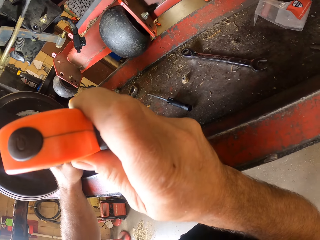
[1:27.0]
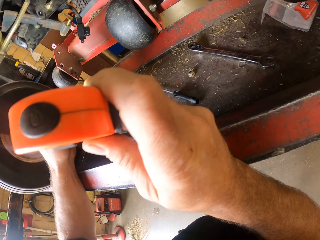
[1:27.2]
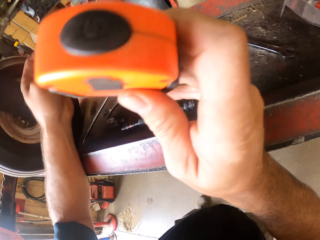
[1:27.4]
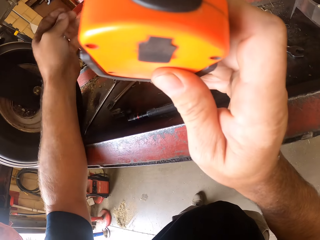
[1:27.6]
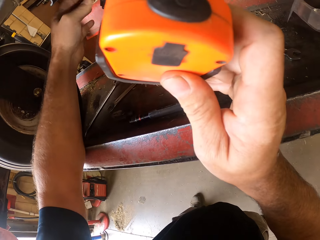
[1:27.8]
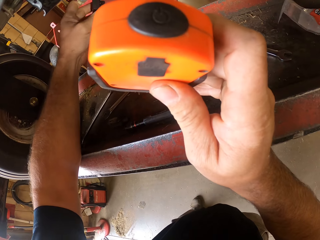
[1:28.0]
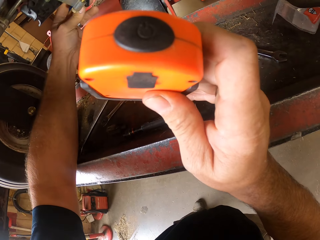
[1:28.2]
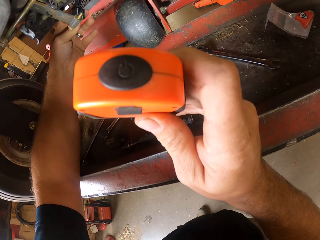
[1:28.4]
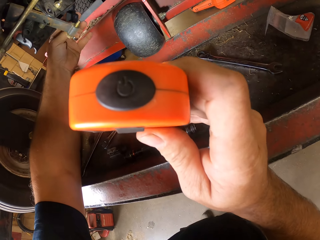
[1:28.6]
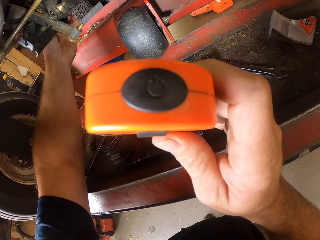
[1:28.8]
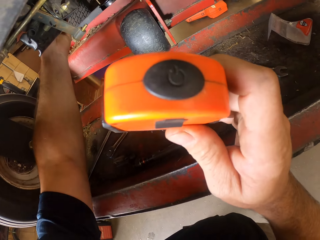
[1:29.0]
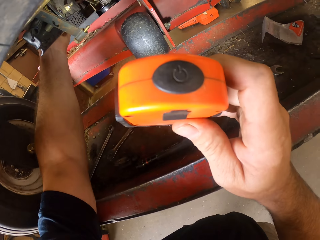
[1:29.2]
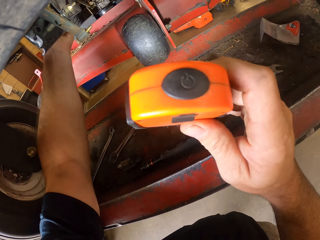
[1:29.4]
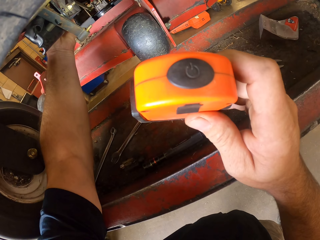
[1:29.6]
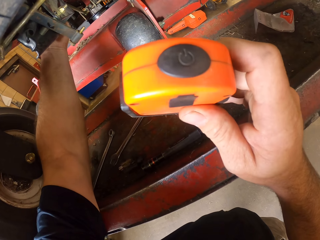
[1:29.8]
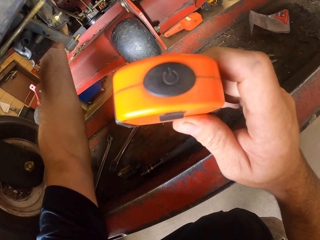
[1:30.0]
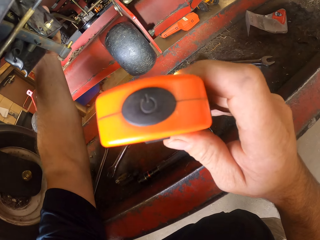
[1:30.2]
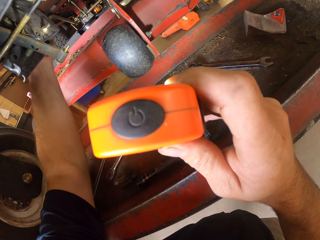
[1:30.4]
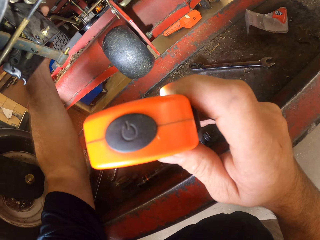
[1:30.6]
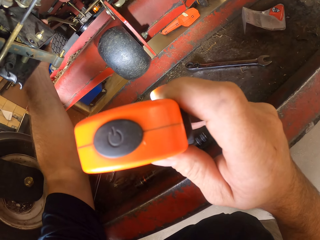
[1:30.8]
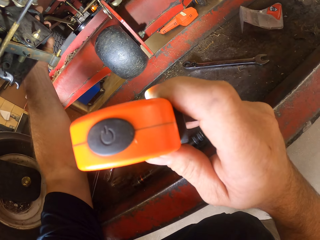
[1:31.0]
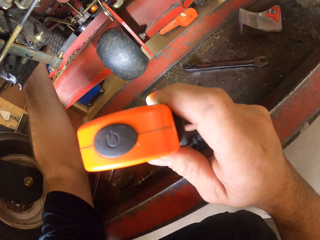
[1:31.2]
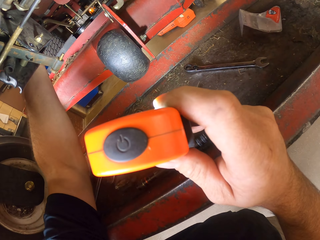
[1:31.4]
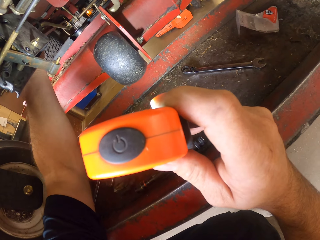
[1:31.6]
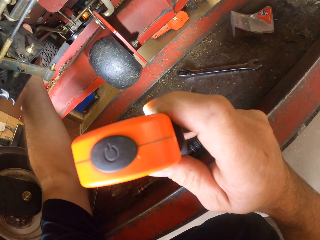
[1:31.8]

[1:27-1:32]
The camera wearer works on the machine with his left hand.

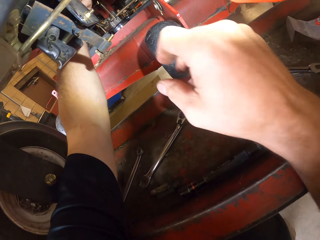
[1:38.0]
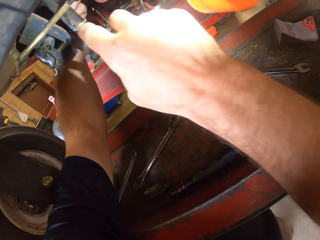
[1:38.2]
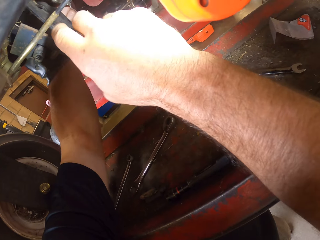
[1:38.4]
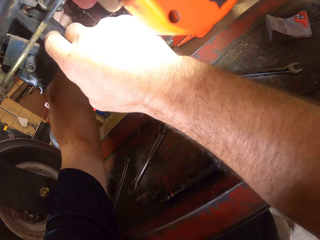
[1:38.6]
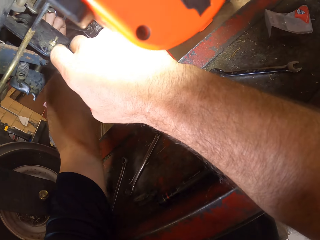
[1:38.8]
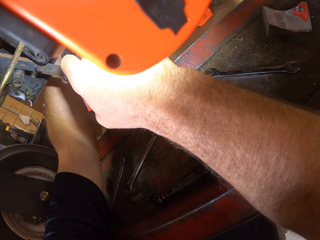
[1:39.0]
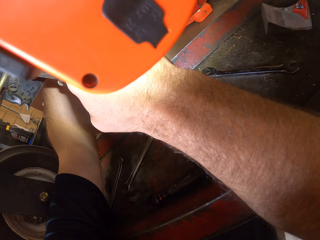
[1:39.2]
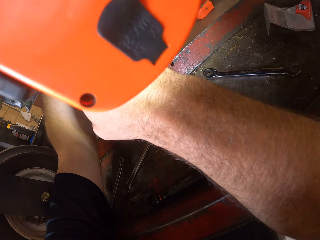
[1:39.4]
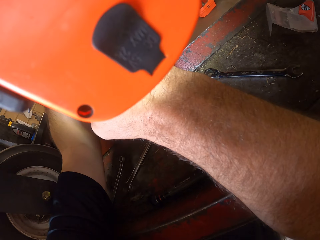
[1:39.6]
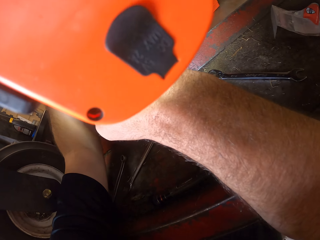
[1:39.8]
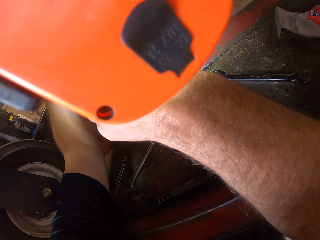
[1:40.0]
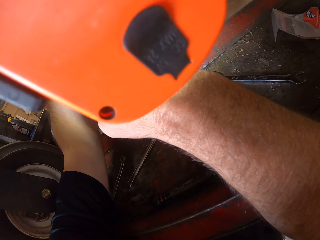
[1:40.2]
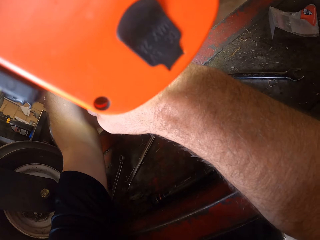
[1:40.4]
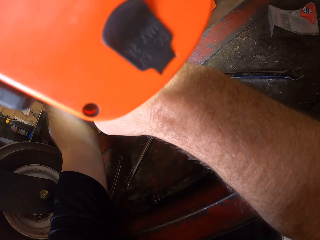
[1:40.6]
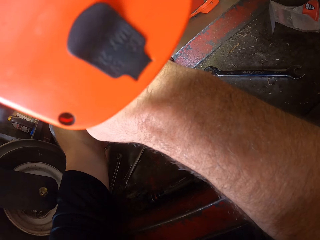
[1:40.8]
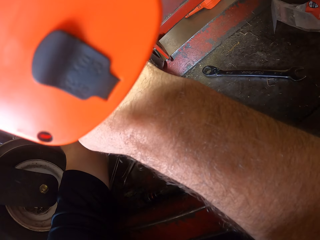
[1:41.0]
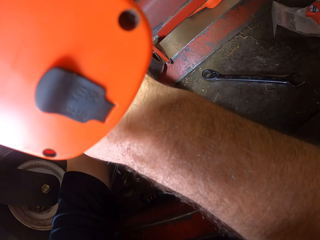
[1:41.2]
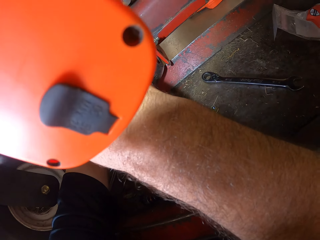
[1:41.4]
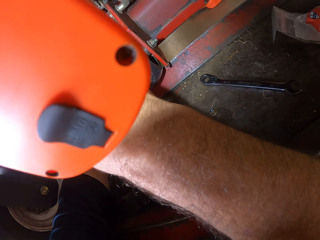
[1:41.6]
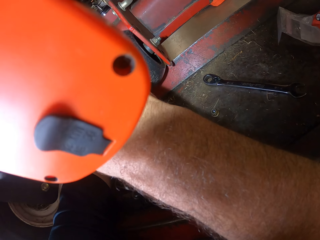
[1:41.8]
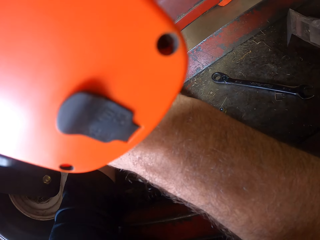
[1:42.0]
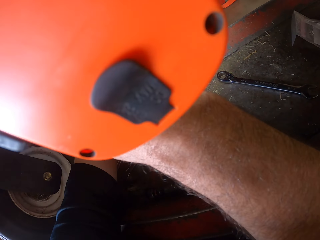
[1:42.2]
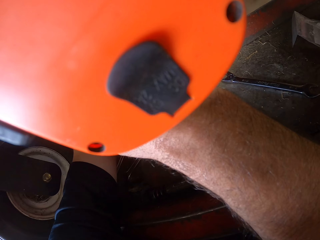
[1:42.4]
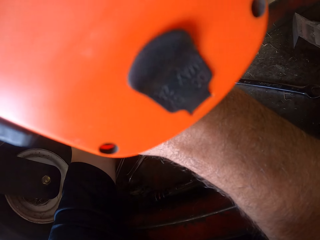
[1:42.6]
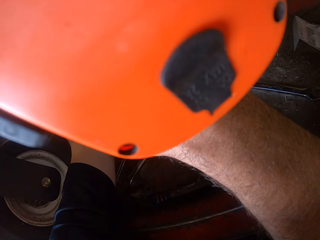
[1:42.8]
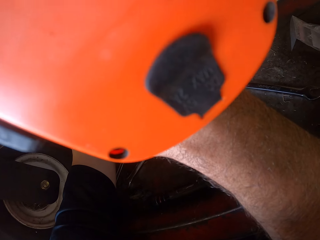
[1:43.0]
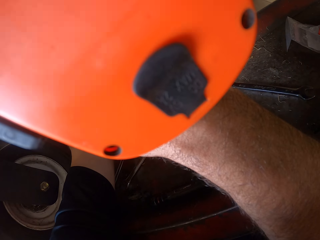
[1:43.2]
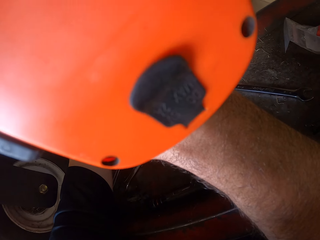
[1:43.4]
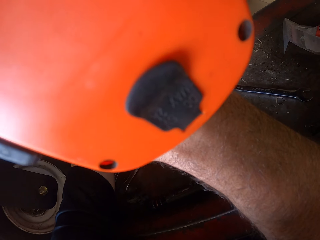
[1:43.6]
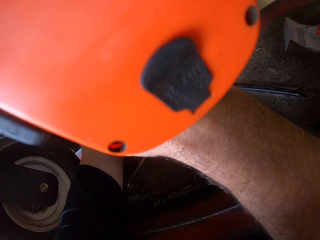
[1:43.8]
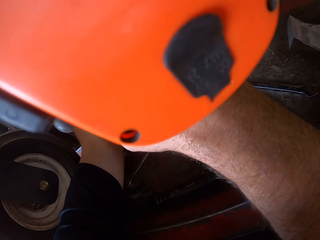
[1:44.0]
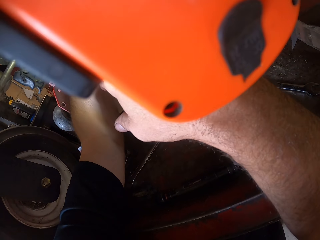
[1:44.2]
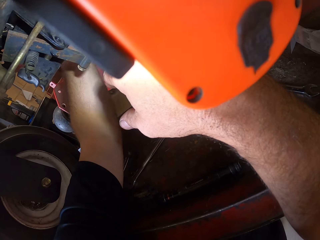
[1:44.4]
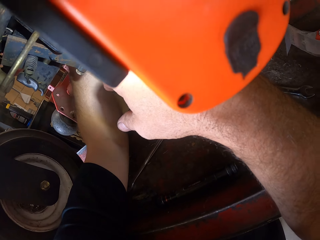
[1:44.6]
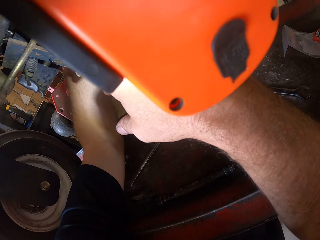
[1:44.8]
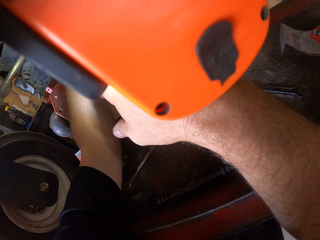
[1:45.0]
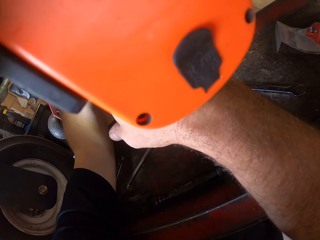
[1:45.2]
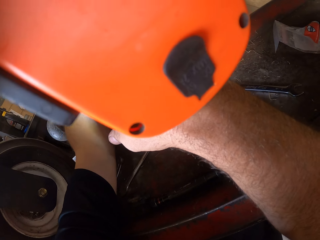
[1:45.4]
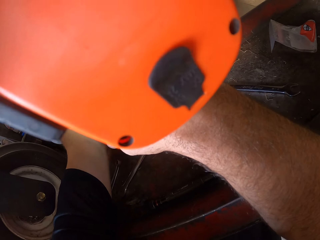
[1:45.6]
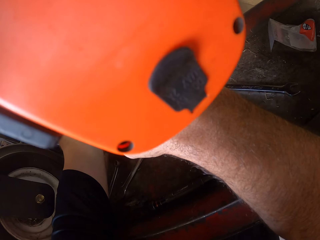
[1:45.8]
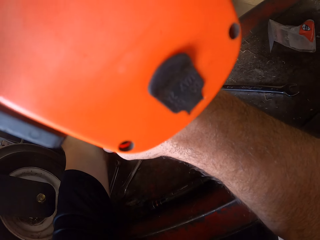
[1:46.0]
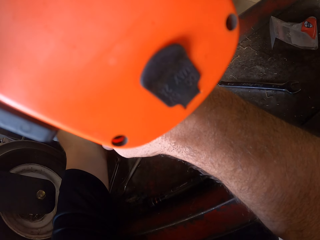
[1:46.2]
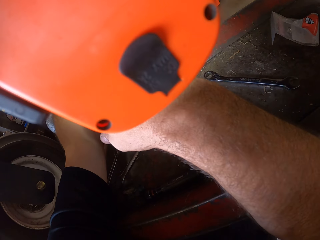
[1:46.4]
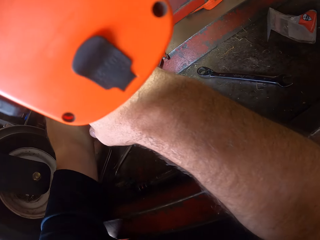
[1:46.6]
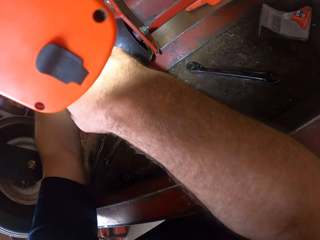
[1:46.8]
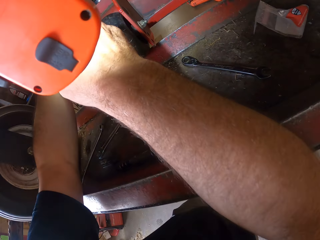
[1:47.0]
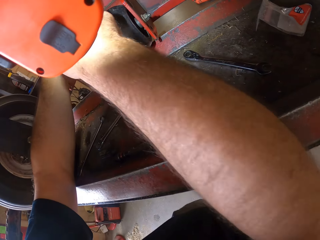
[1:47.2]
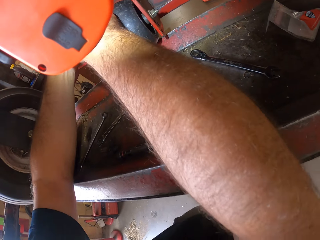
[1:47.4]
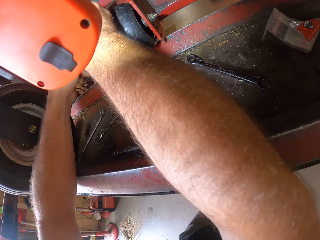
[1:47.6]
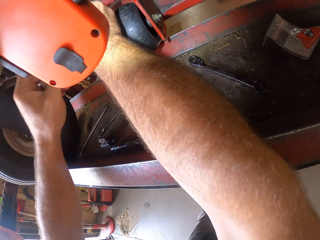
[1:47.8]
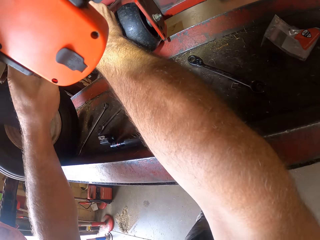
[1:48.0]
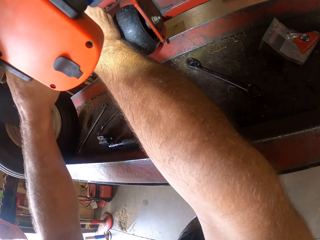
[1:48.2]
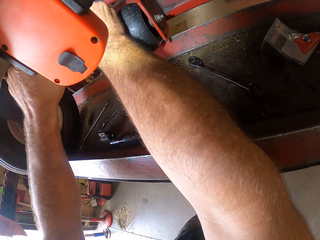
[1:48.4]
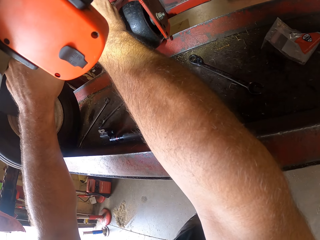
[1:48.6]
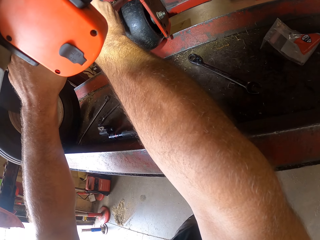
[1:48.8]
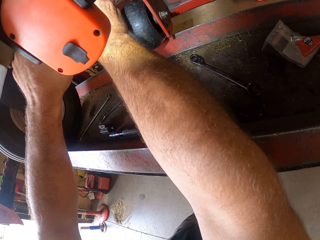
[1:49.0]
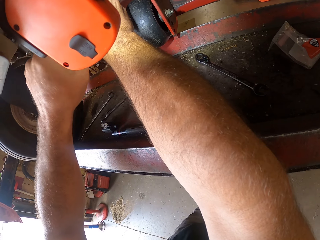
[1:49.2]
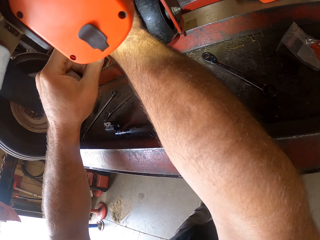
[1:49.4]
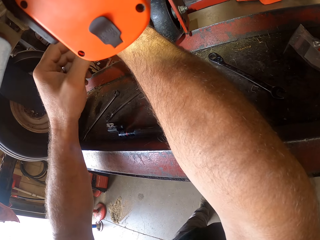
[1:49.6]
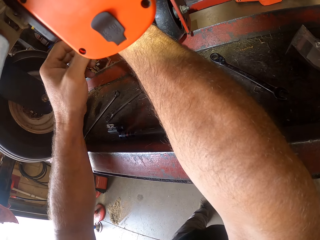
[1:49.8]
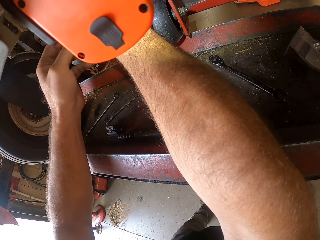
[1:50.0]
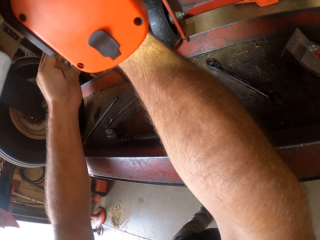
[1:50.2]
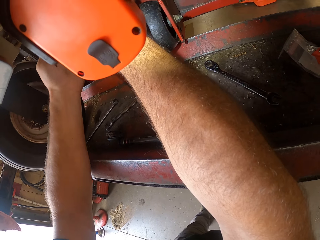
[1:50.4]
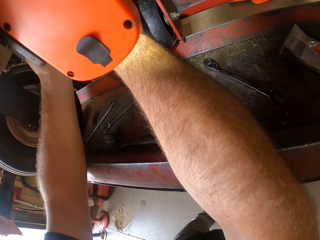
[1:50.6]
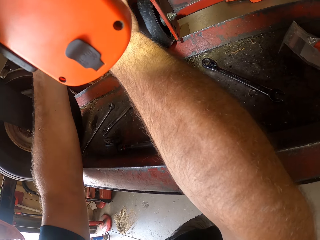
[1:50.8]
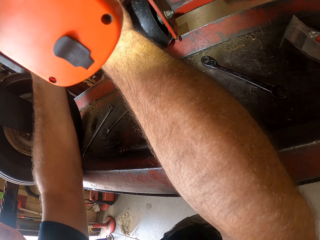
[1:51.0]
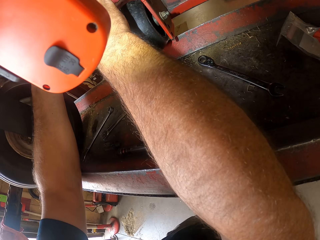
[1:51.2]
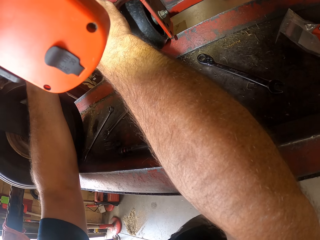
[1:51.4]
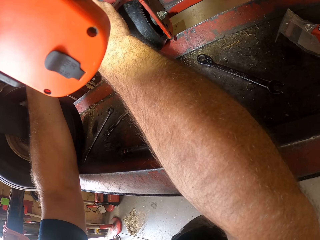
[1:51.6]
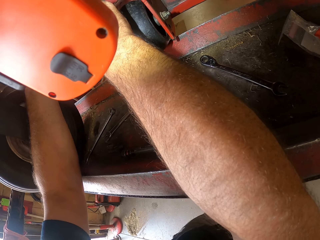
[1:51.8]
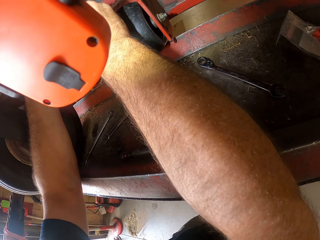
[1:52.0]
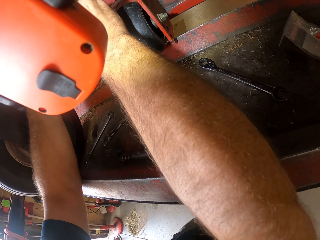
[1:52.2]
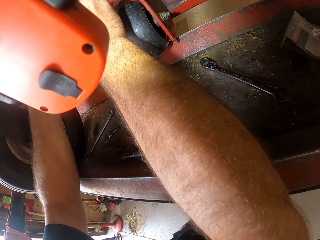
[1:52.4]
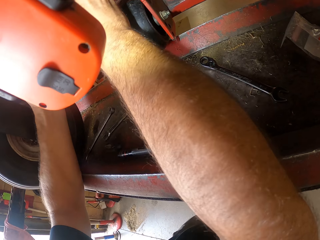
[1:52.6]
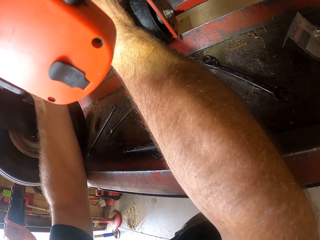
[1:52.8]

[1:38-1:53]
The camera wearer works on the machine with both his hands. He works on the machine with his left hand. He works on the machine with both his hands.

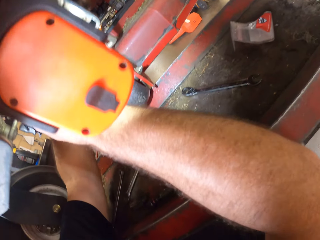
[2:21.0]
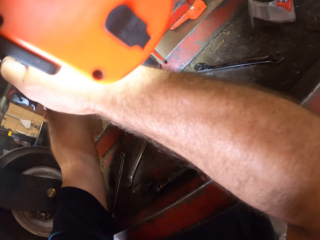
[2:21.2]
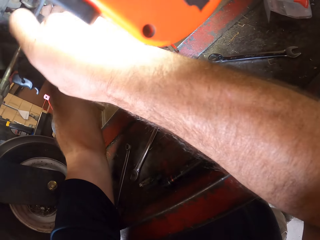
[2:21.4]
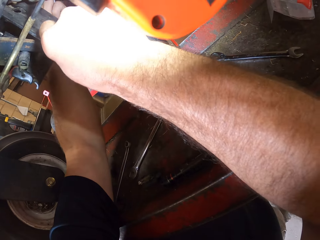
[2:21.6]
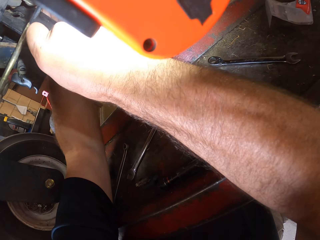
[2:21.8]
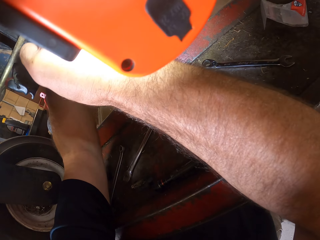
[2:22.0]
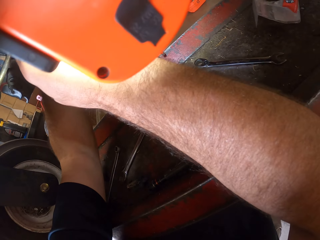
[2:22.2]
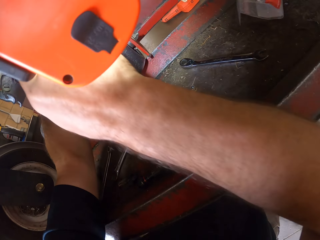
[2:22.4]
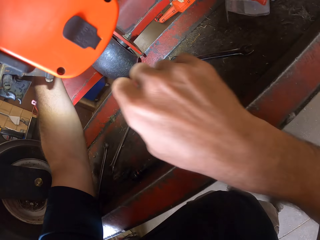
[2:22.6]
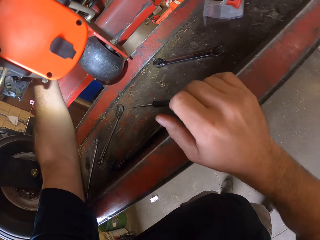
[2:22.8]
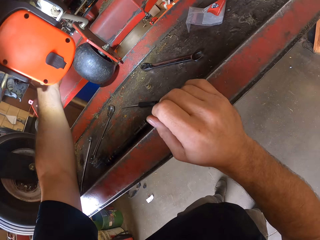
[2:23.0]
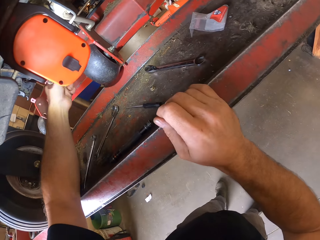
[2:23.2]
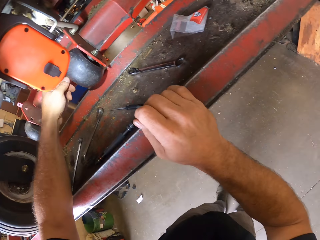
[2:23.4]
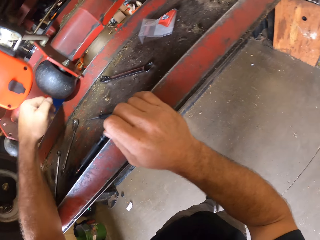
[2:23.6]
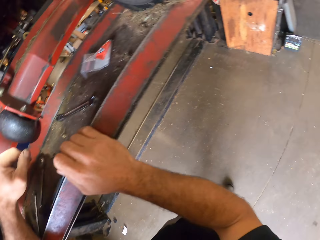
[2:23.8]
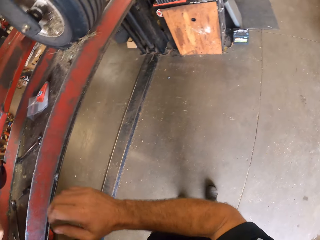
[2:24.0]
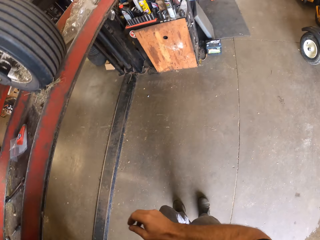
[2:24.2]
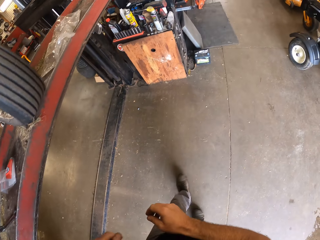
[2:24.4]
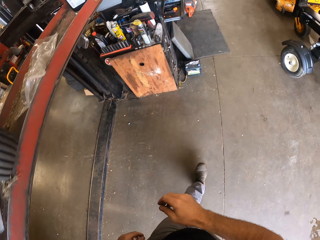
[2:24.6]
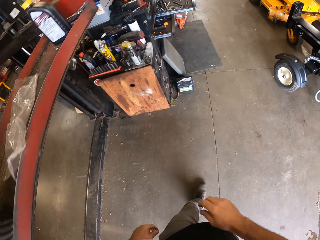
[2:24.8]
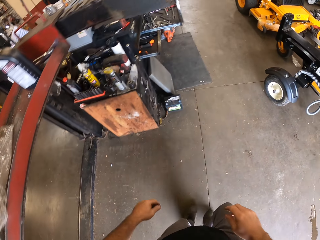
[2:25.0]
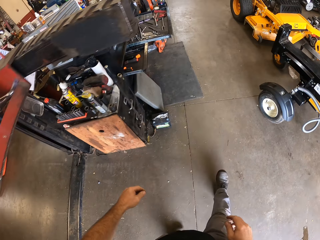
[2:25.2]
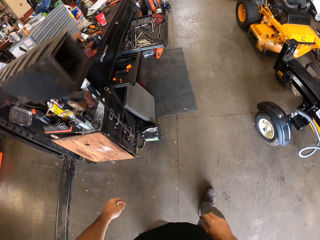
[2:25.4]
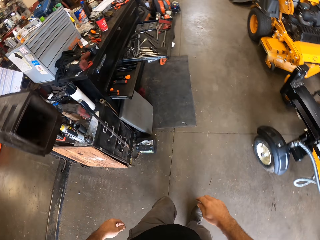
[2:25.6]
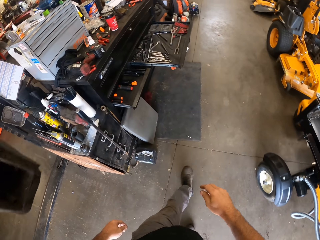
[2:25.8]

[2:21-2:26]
The camera wearer places his right hand on the workbench. He walks around the room.
